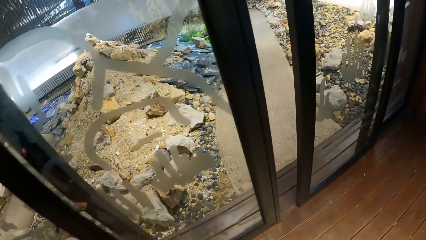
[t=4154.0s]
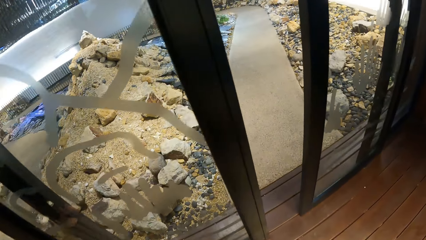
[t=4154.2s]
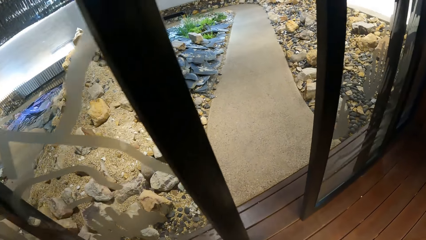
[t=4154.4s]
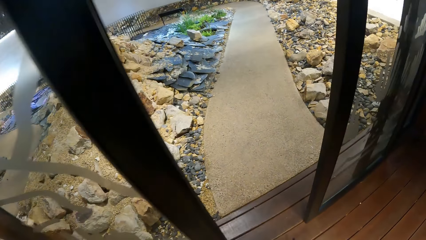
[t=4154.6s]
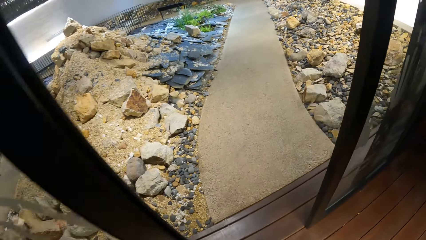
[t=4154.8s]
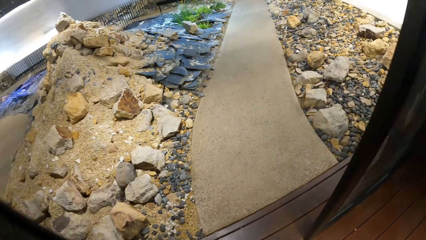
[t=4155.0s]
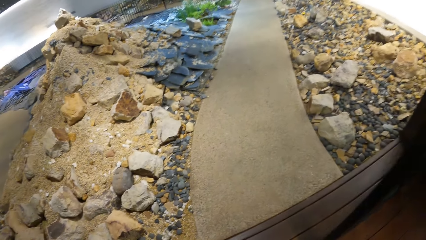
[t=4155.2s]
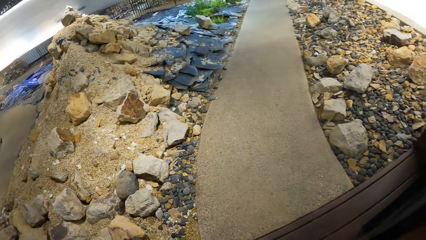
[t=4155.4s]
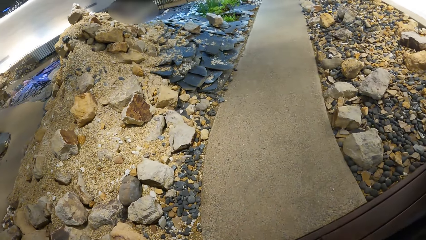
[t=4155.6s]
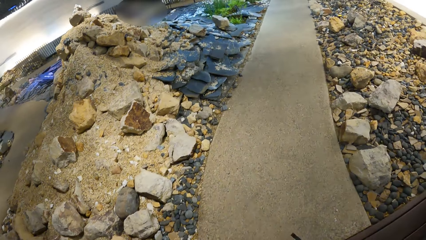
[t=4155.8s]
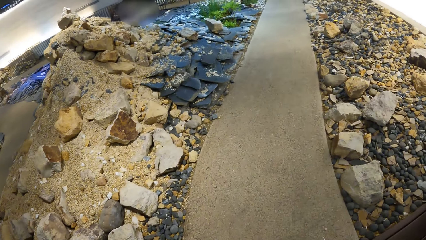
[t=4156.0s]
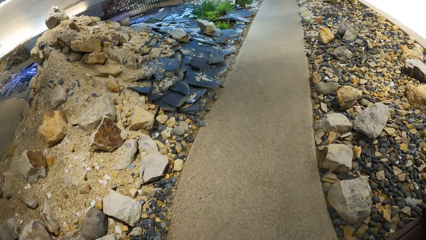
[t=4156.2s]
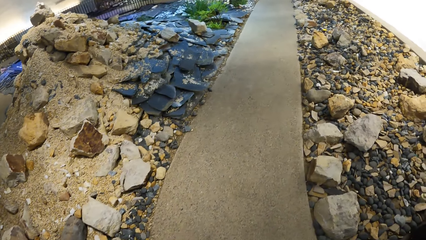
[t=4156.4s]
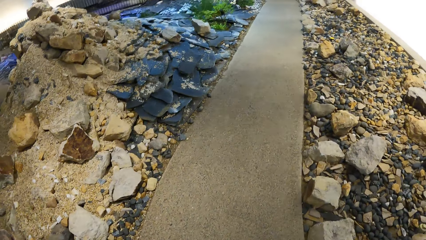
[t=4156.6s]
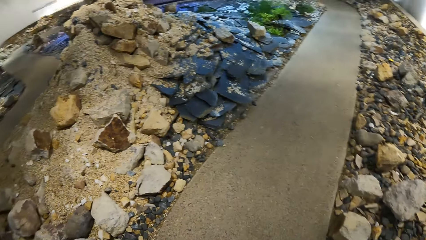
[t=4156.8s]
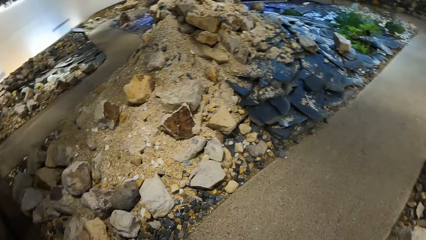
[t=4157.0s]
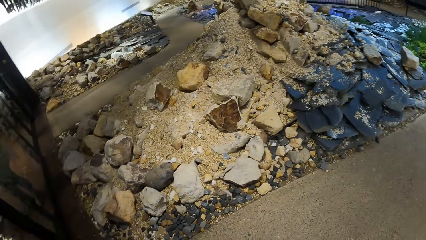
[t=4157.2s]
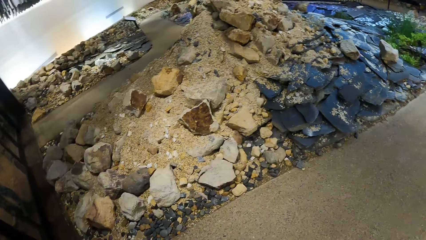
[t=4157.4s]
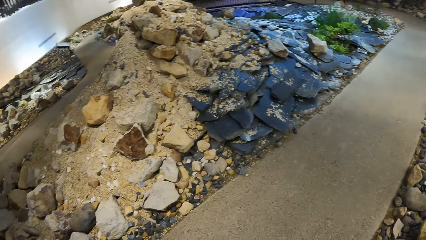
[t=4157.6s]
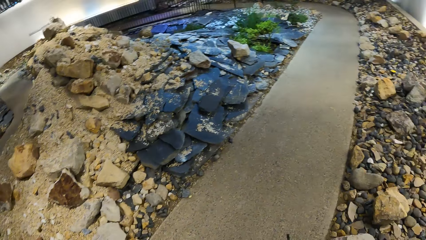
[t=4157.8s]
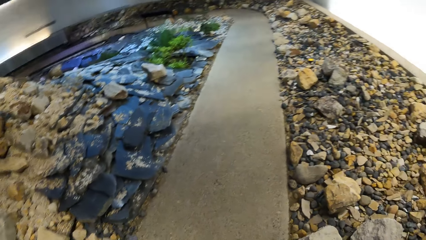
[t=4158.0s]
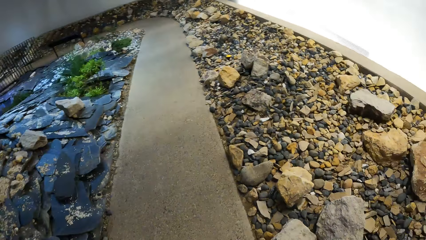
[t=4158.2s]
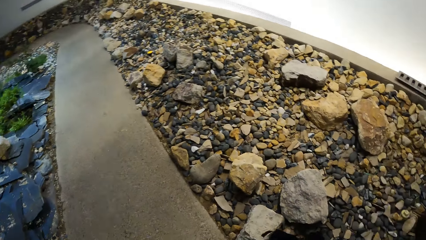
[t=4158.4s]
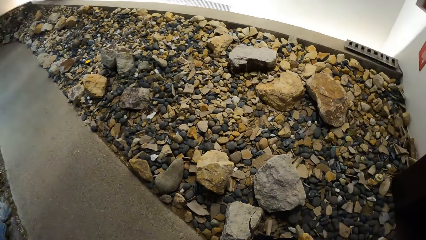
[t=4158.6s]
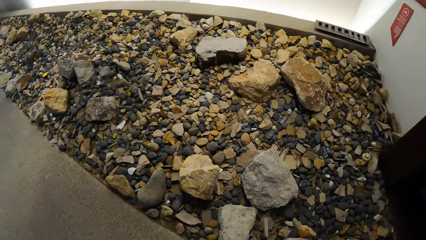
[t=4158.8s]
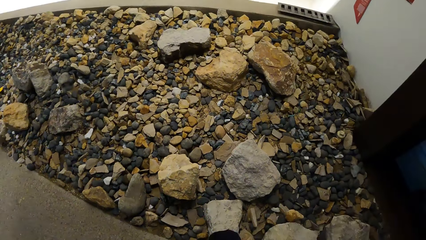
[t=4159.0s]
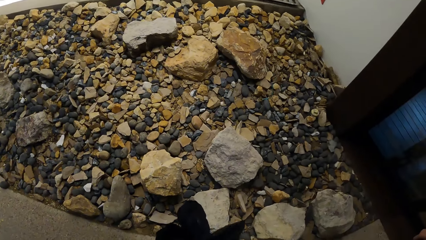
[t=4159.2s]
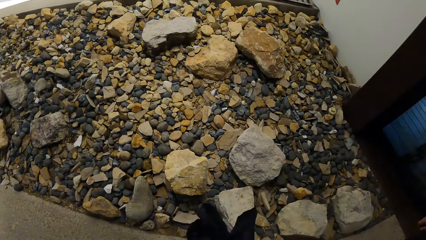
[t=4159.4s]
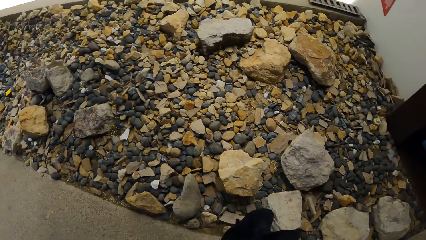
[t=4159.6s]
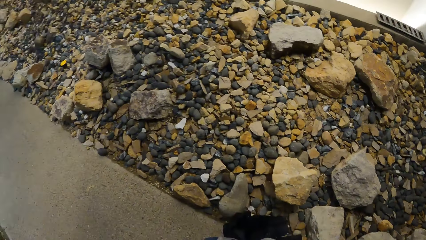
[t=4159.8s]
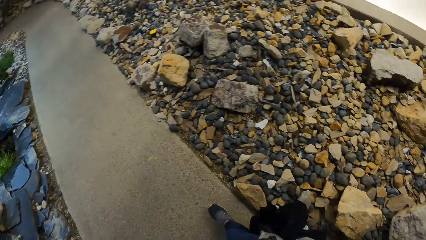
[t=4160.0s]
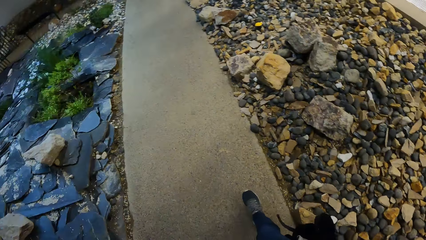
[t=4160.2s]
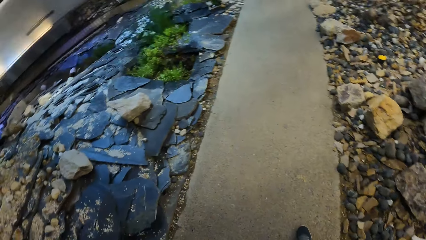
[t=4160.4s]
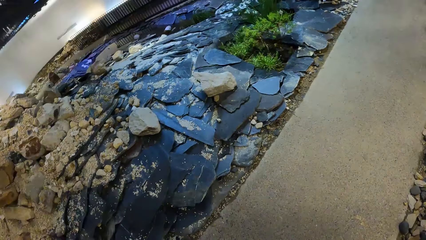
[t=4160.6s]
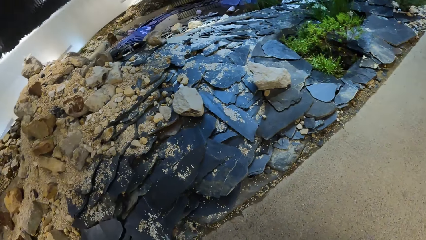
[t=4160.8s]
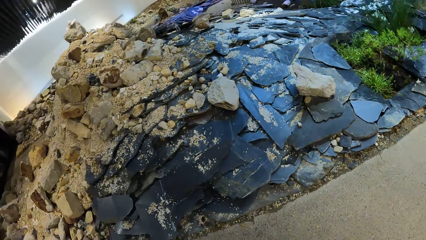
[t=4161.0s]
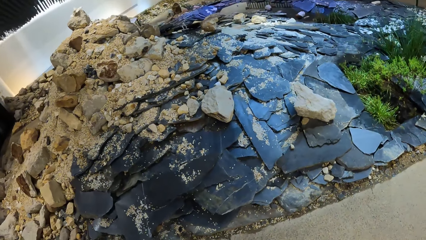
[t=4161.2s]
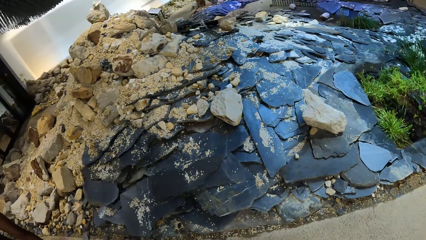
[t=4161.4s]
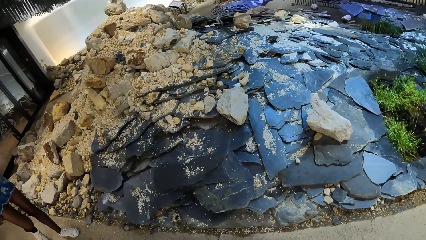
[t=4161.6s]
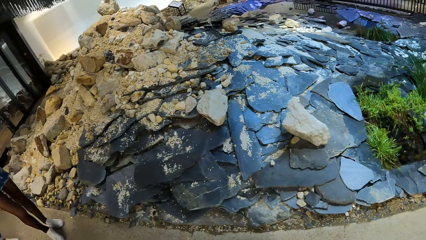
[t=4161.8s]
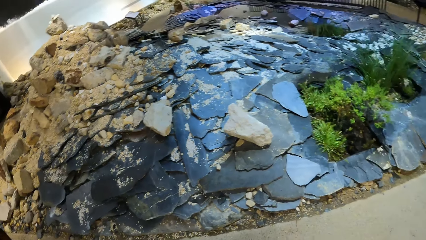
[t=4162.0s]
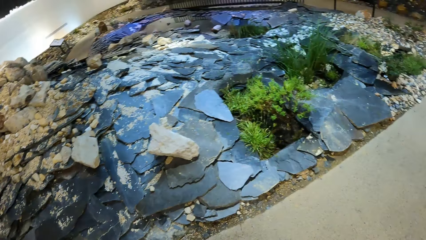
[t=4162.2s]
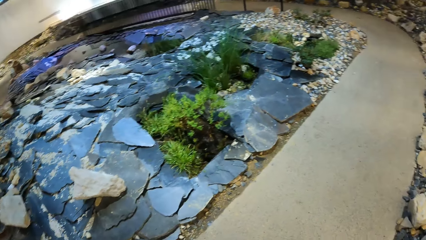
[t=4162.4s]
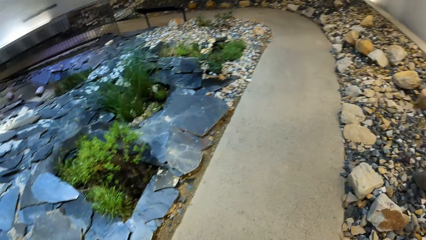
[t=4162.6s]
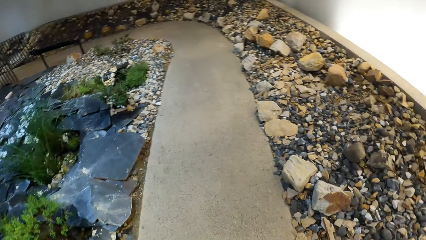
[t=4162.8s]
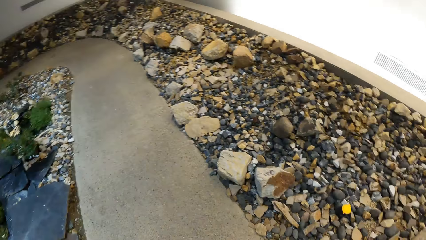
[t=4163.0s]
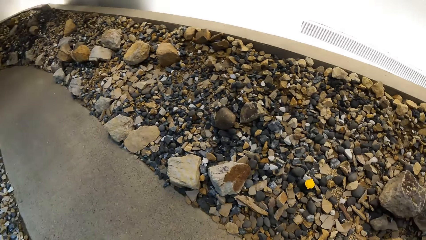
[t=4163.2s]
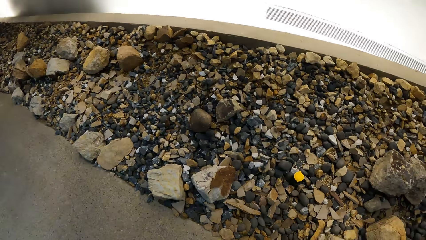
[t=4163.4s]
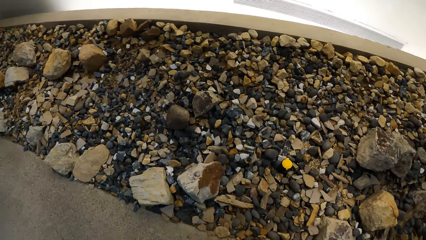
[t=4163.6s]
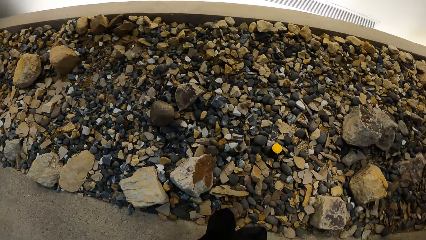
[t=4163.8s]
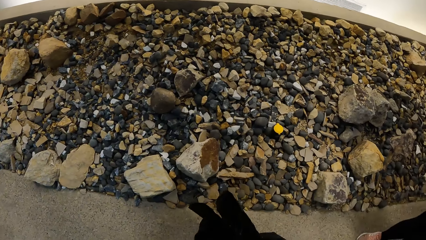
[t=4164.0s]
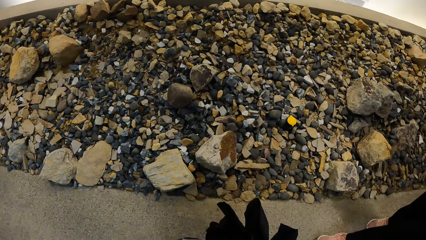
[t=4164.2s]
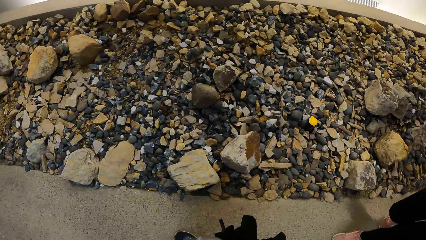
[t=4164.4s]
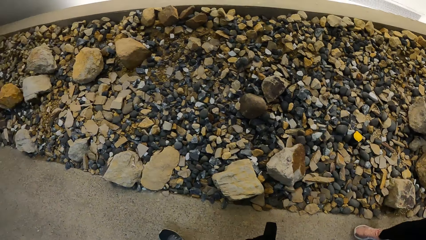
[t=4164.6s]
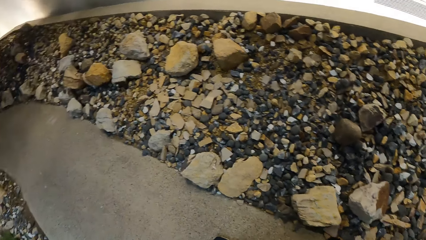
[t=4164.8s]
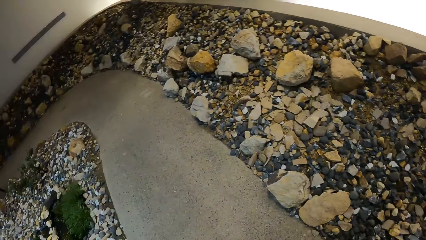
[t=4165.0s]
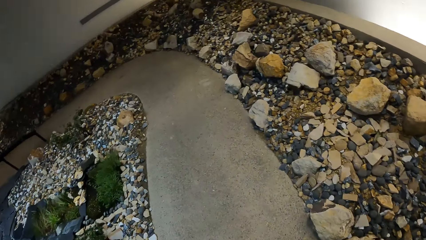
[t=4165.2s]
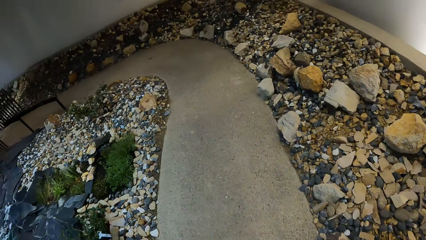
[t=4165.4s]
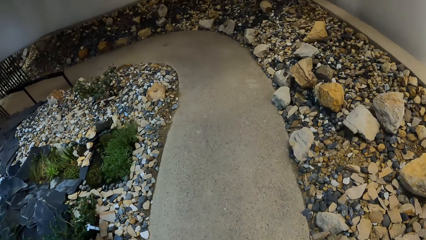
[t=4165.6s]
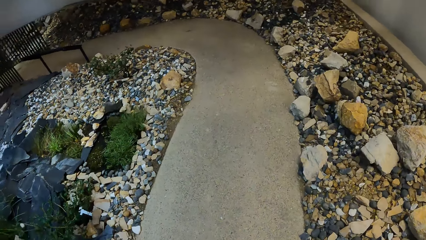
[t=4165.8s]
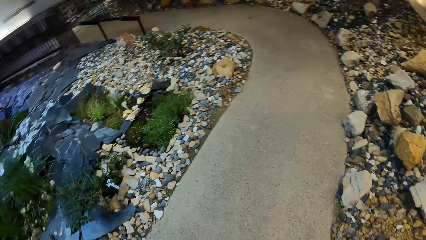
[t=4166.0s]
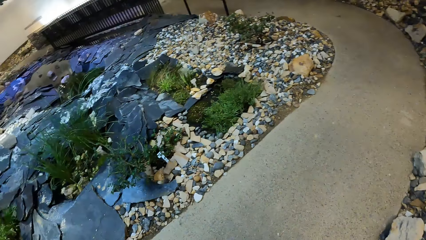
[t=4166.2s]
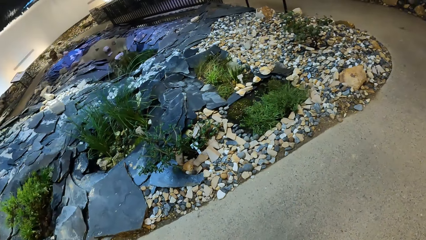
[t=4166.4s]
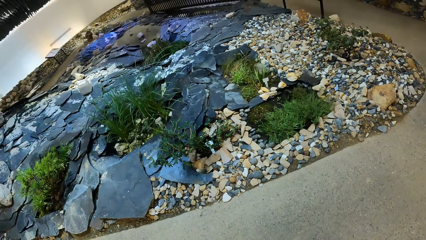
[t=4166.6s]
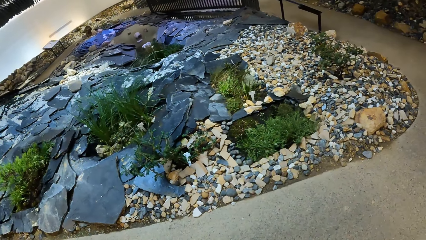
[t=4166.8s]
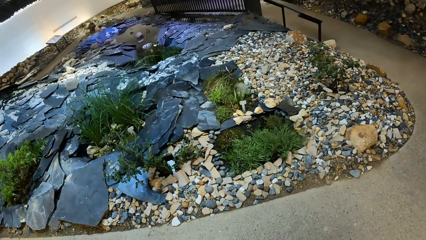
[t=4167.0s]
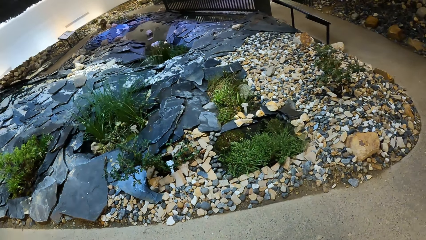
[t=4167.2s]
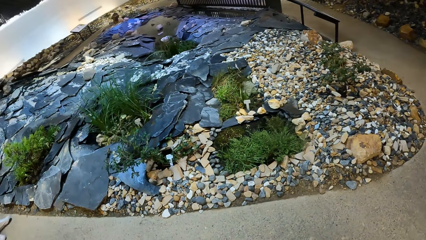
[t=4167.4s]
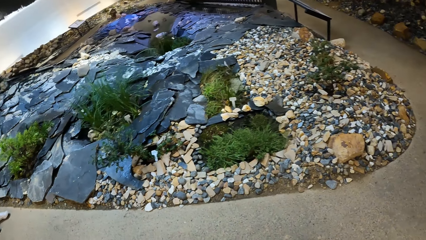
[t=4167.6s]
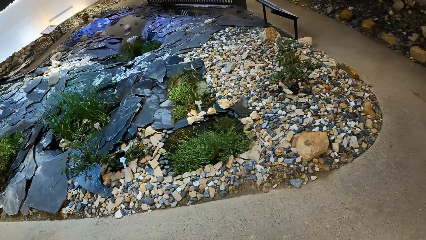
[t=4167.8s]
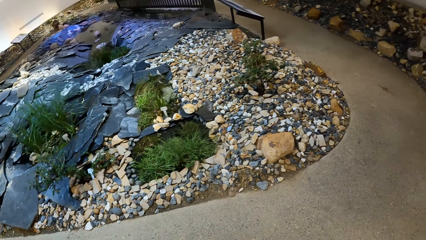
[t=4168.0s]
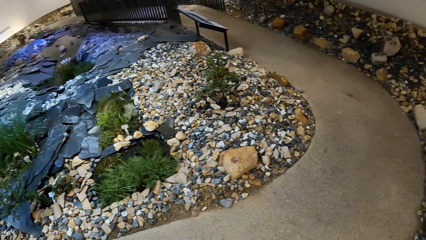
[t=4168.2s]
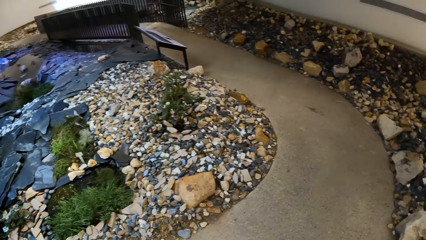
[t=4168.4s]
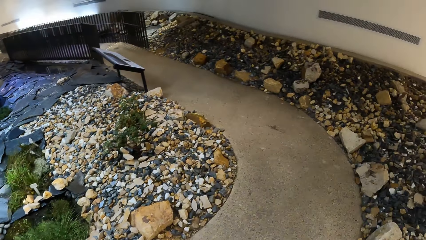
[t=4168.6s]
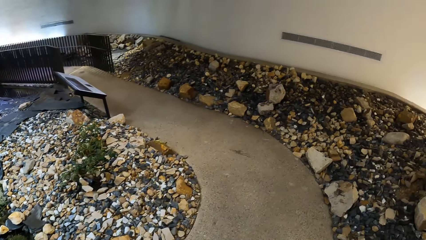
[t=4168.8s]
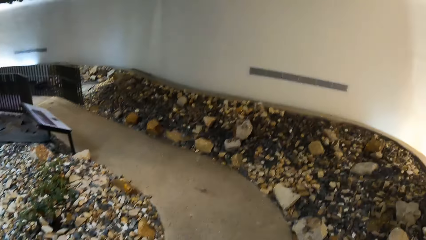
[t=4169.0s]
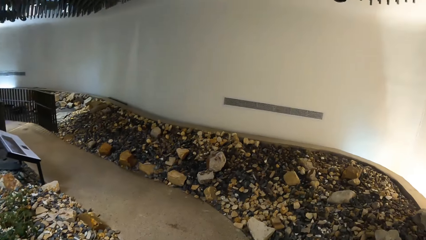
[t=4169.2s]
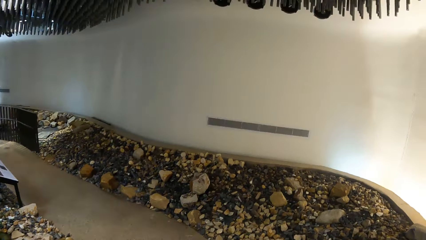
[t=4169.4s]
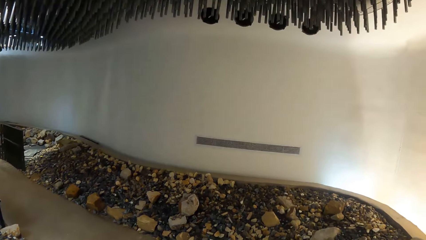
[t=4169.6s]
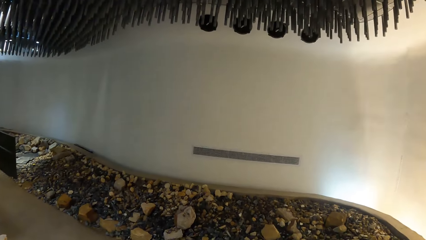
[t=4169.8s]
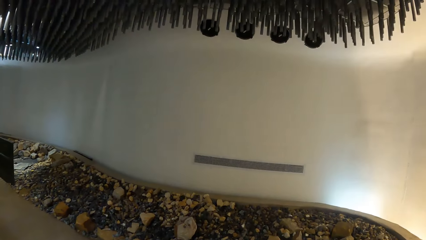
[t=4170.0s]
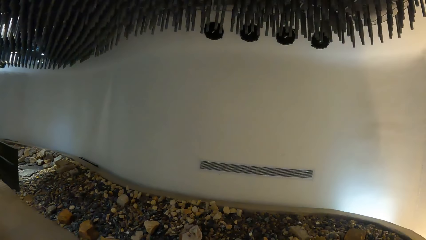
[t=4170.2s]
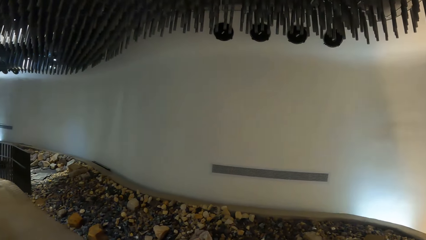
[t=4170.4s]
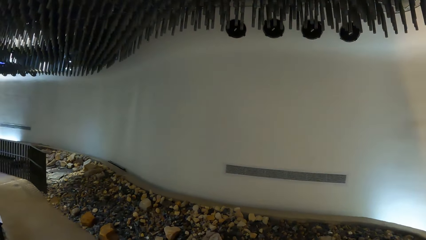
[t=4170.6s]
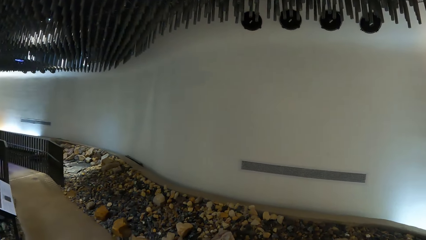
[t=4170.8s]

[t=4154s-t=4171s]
The camera wearer walks out of the room. They look around. They walk around the pavement.
